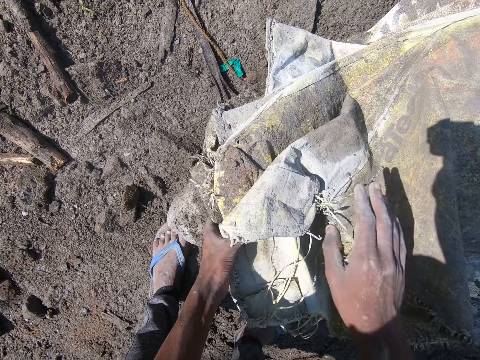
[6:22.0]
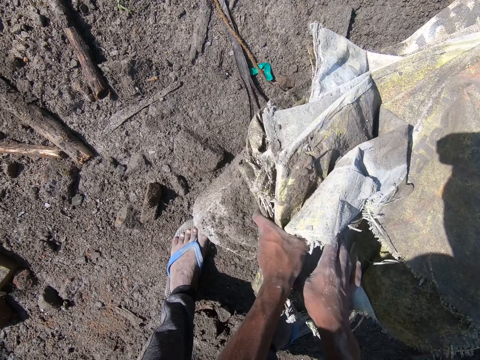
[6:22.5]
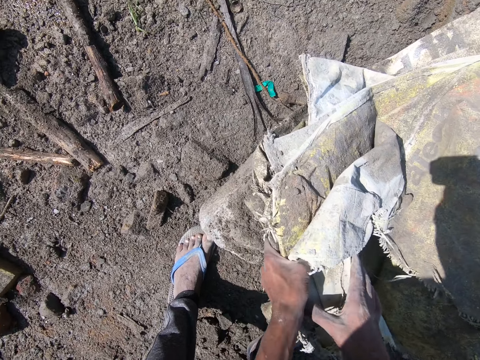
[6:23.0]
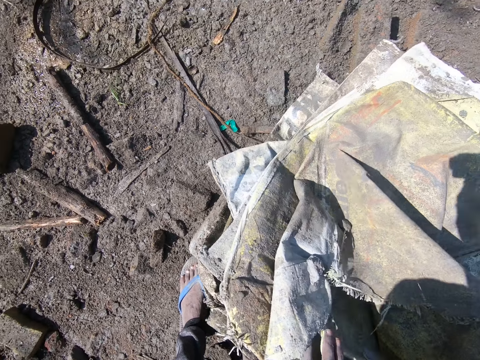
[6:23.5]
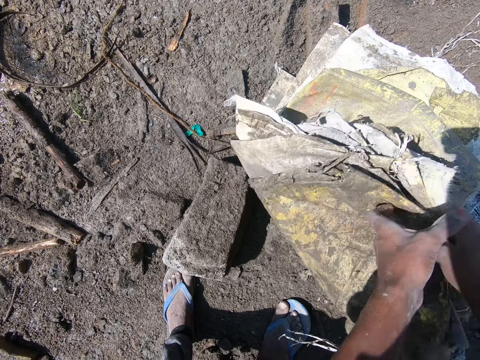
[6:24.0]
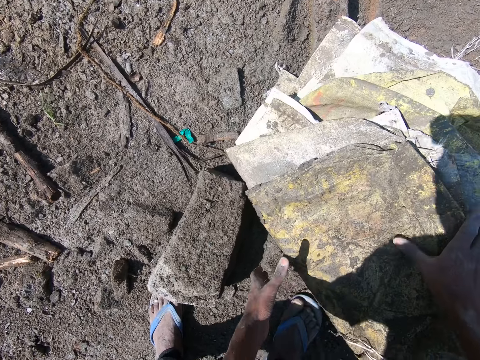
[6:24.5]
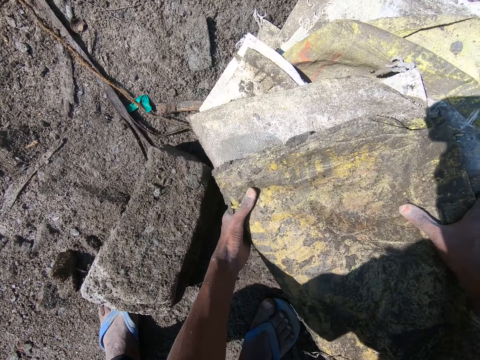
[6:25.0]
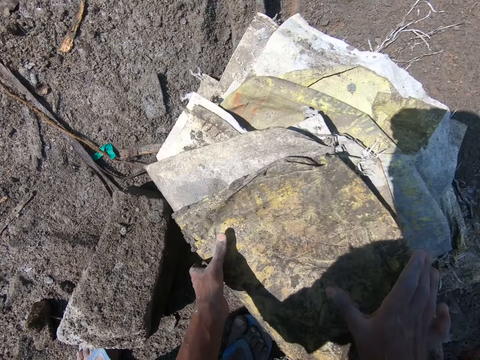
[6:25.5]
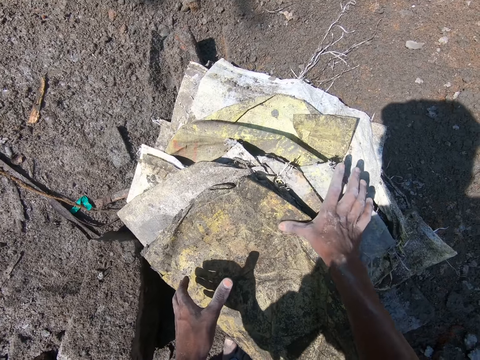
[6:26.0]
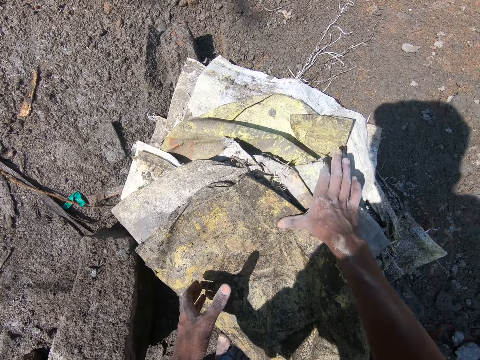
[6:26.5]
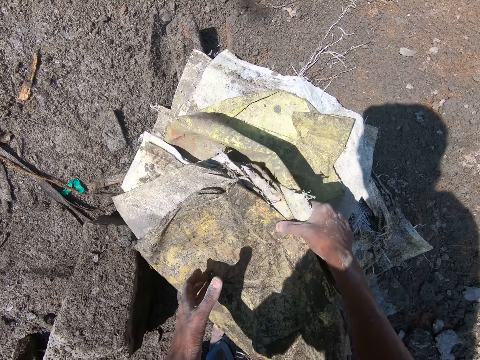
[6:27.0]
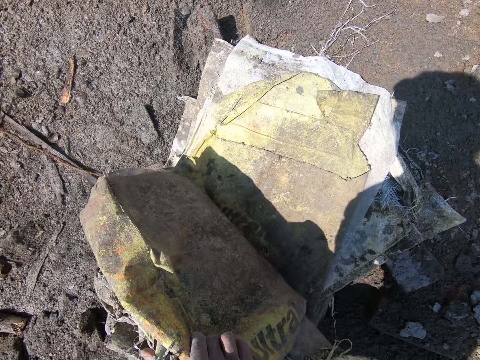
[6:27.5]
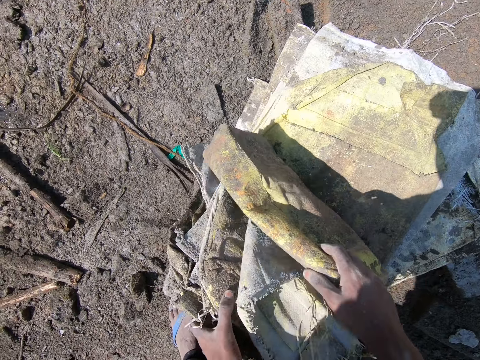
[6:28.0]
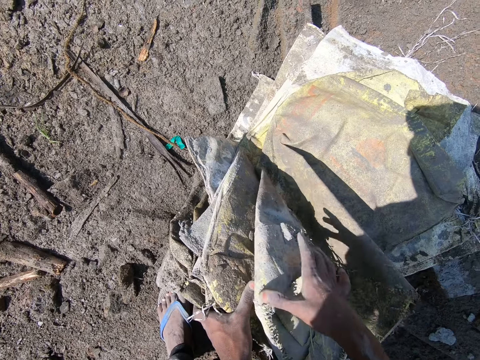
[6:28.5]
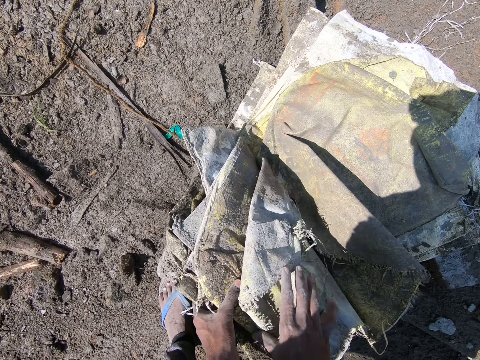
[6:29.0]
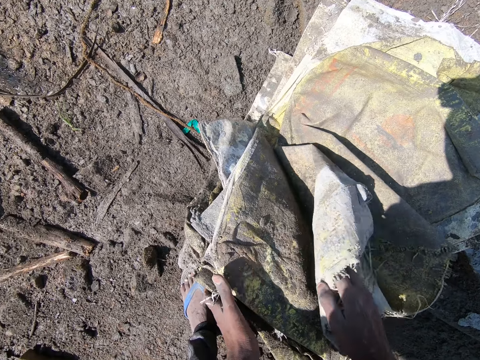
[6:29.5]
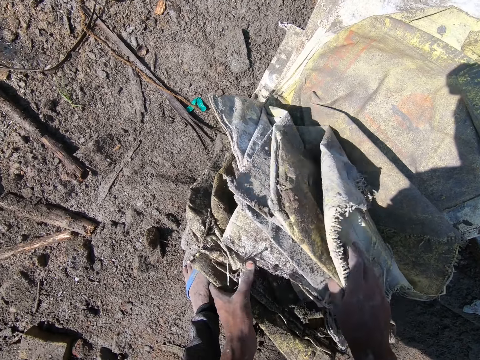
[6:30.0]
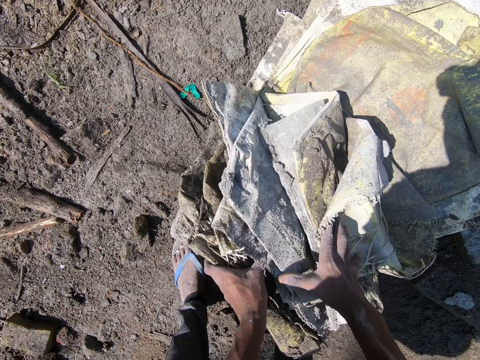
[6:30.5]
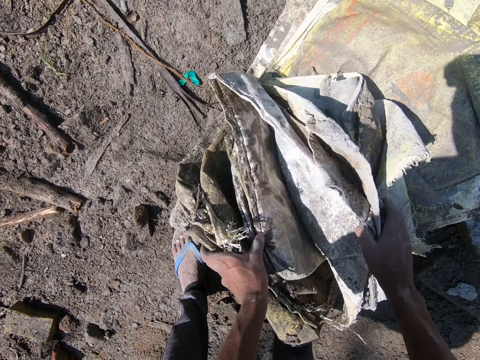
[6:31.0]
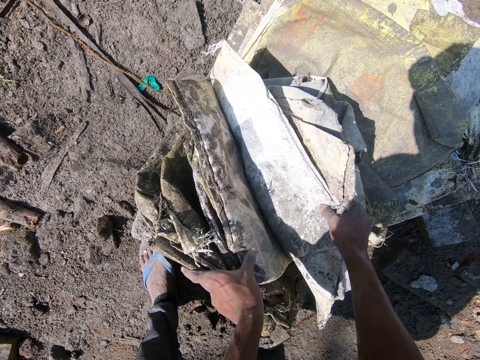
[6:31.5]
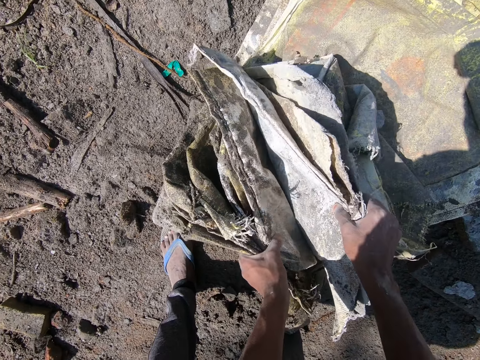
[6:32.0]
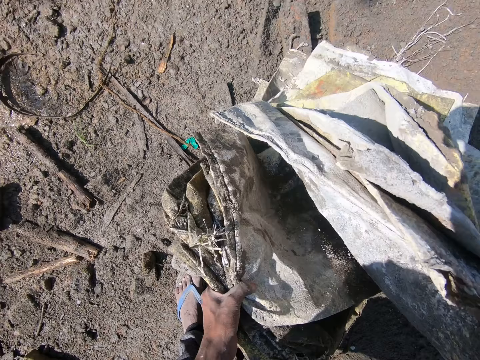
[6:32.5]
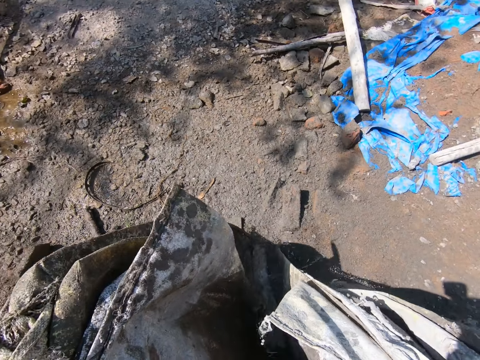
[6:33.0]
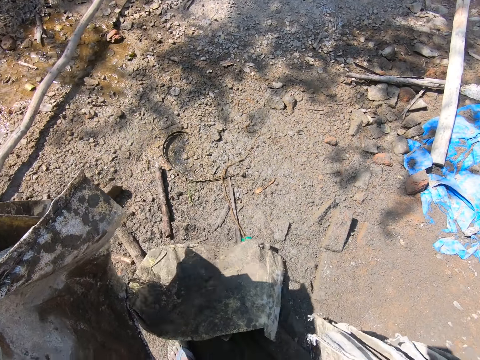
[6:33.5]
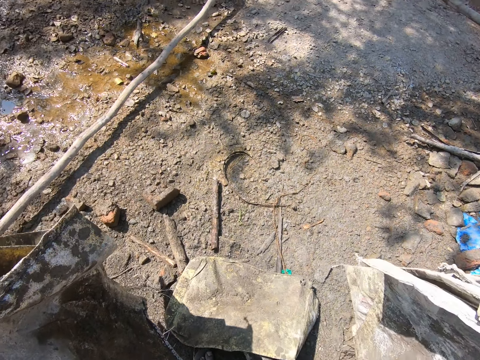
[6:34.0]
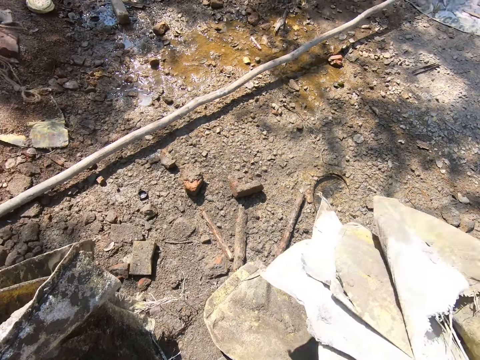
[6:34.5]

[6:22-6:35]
The camera wearer picks sacks. He folds the sacks on the floor with his hands. He holds the sacks on the floor with his right hand. He separates the sack in his hands. He spreads the sacks. He picks some sacks on the floor with his right hand. He picks some sacks on the floor with his left hand.

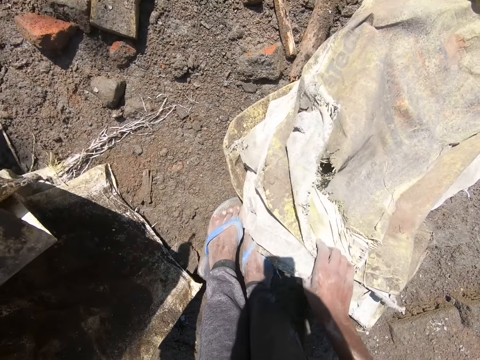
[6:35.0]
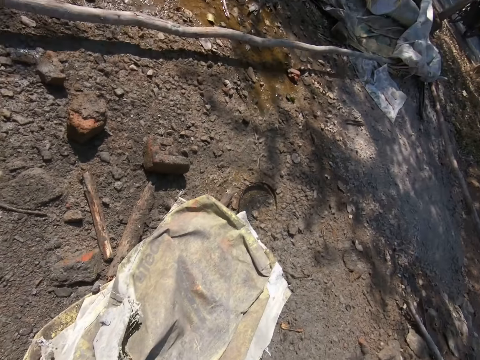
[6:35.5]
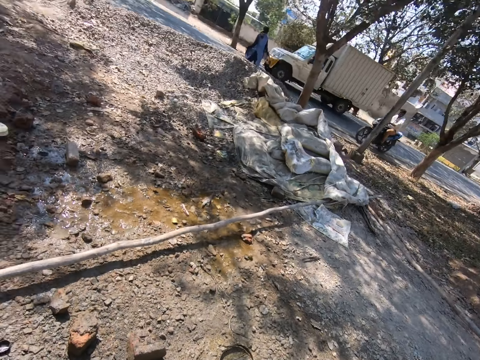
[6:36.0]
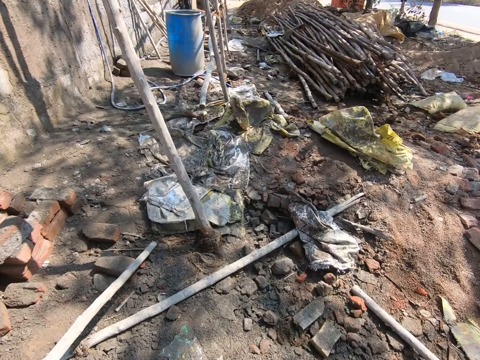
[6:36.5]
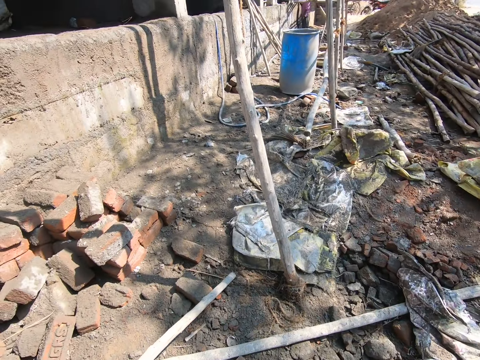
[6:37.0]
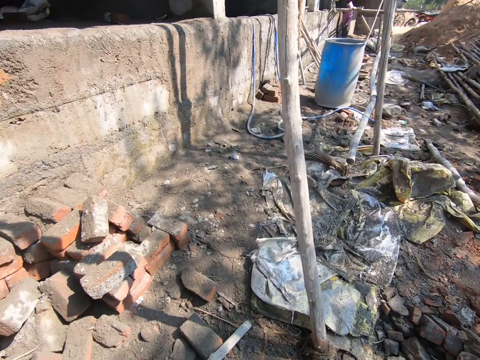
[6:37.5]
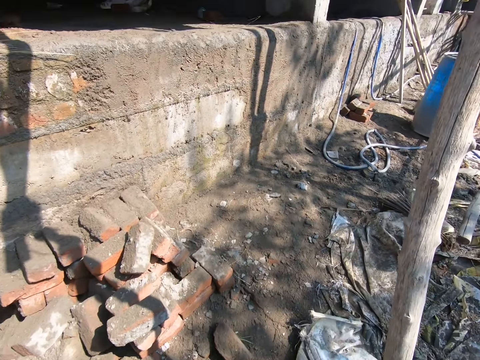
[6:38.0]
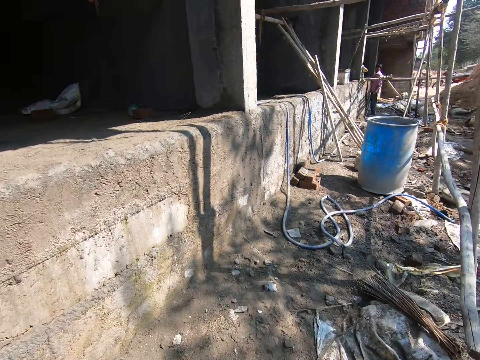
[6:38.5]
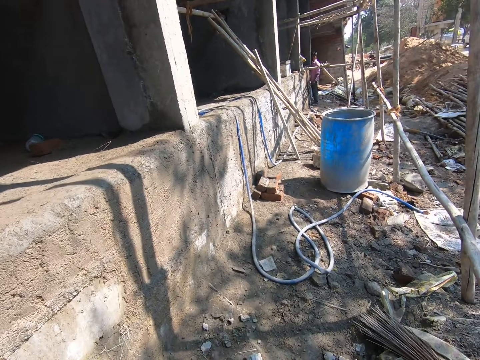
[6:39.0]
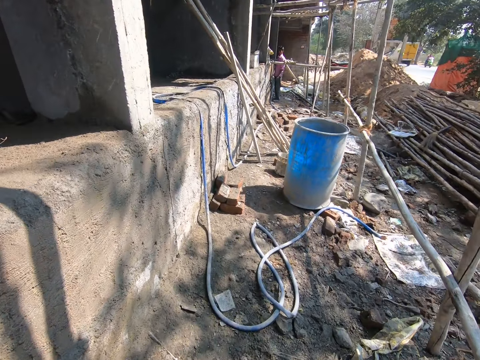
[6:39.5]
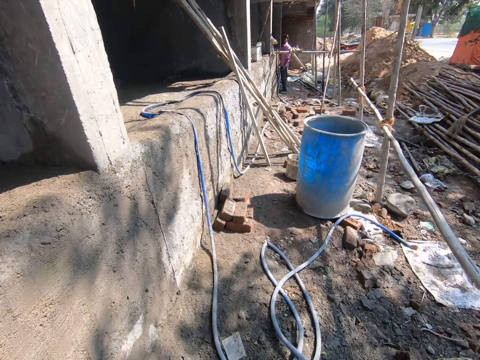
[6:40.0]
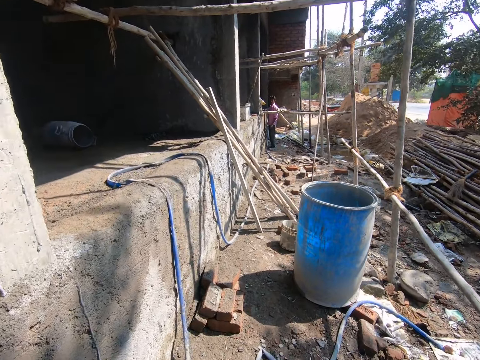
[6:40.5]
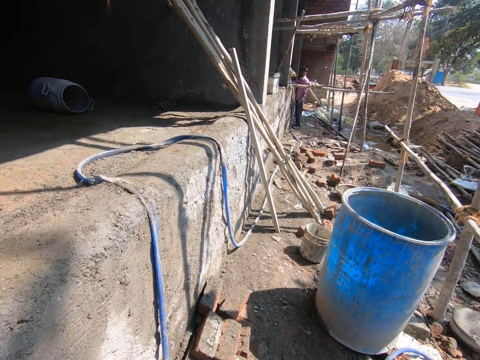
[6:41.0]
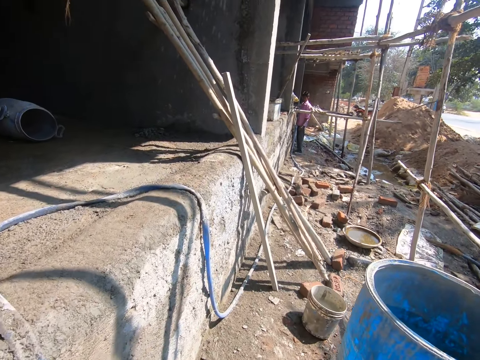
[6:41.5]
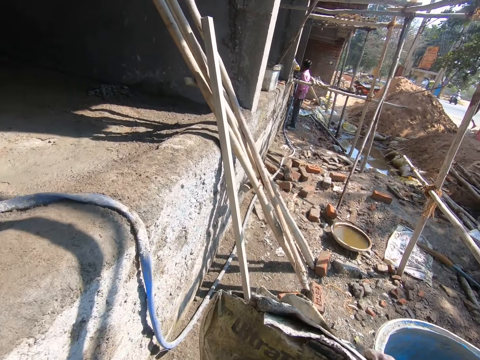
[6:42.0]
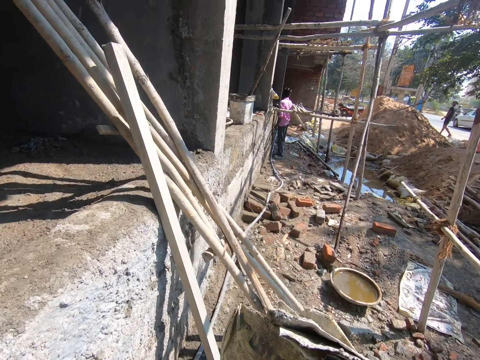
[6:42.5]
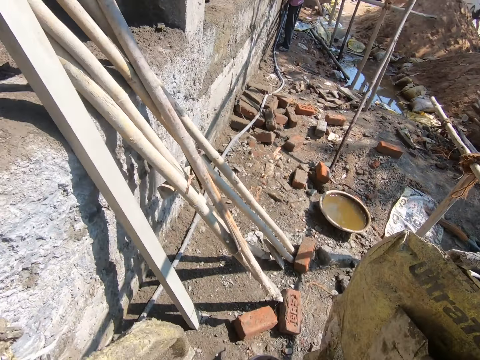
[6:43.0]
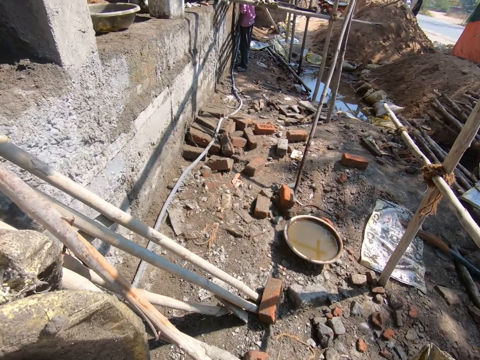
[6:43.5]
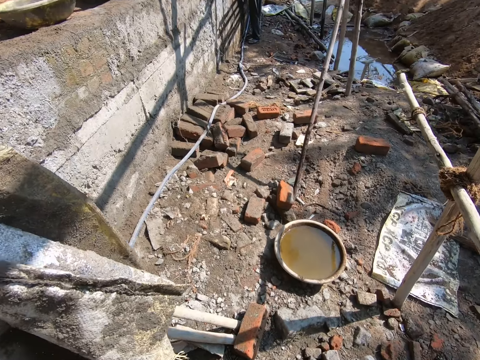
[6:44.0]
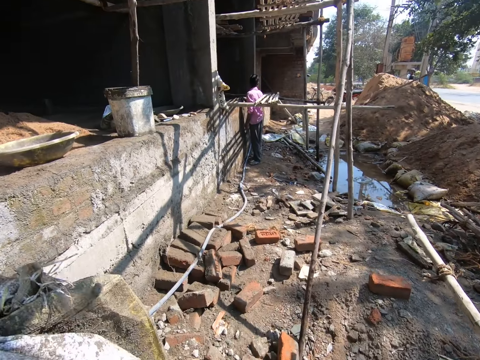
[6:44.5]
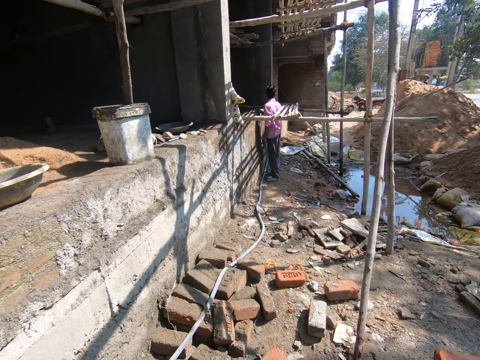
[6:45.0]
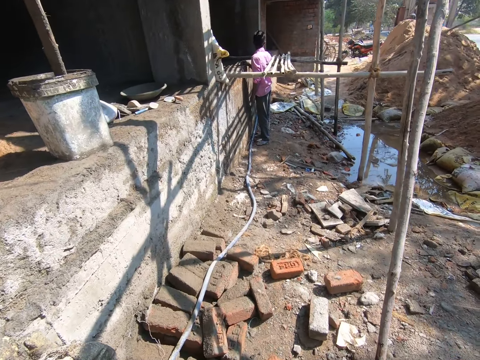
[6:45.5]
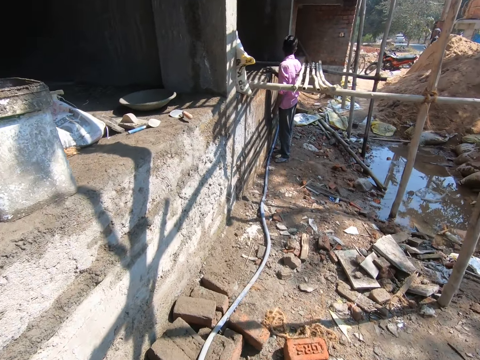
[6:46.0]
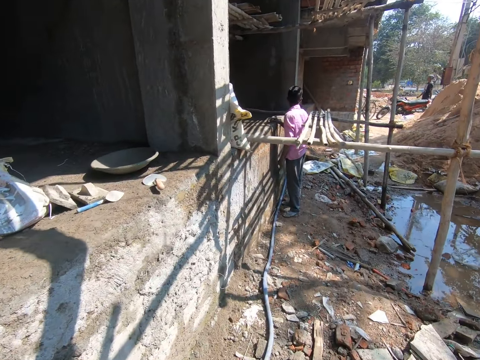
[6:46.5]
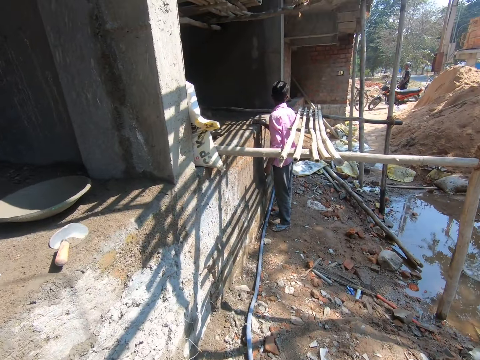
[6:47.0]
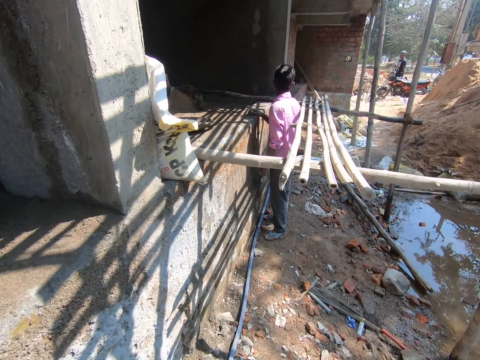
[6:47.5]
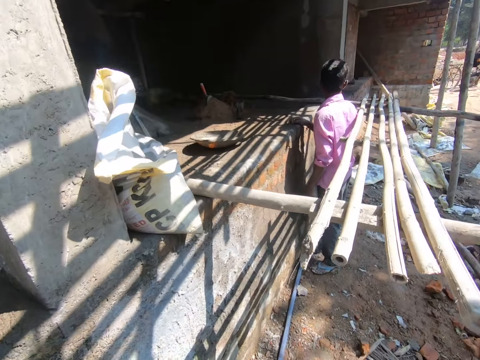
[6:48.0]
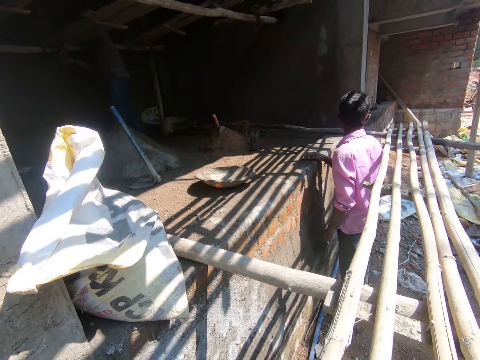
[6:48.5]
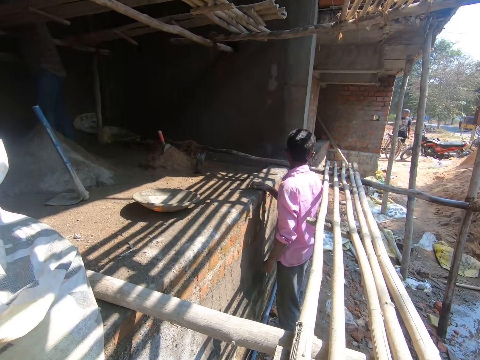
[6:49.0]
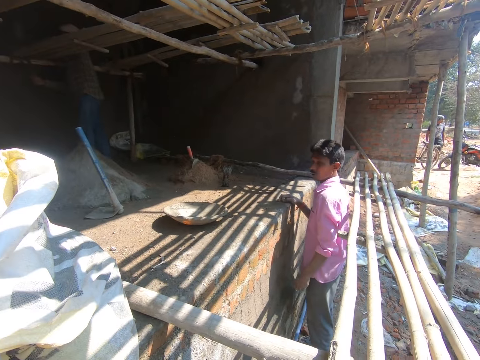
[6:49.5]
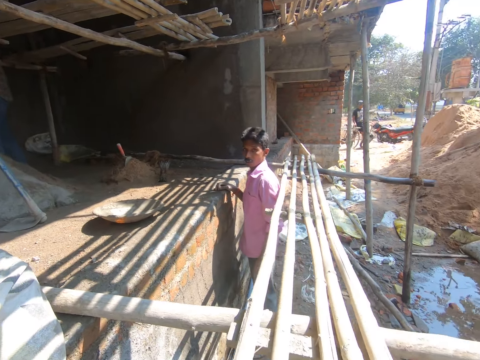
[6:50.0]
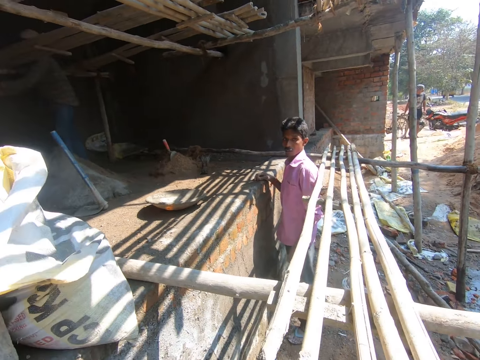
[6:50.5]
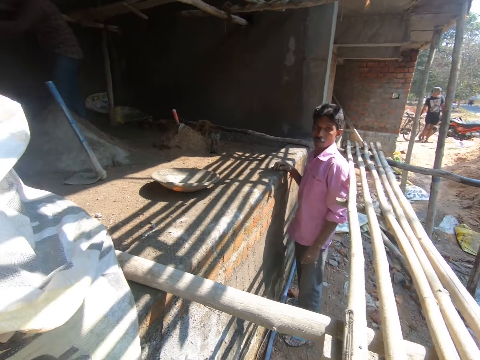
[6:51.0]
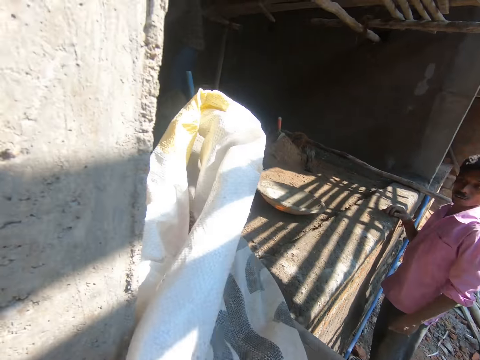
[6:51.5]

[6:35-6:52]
The camera wearer picks a sack on the floor with his right hand. He turns round and walks in the compound. He interacts with a man.
